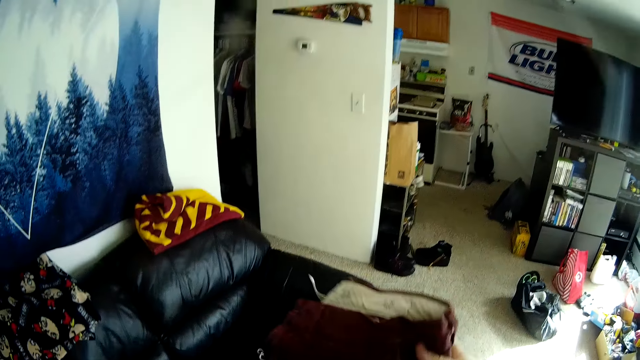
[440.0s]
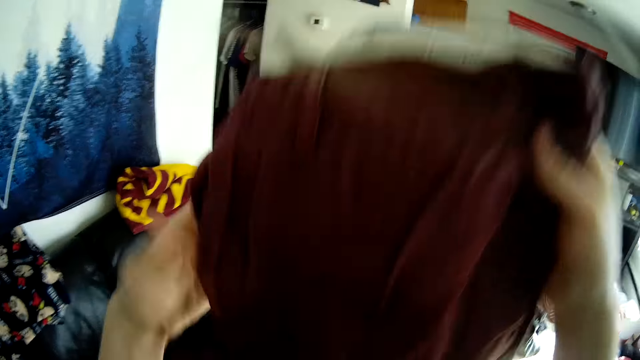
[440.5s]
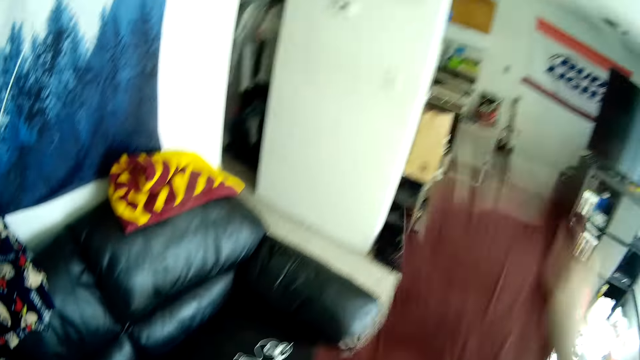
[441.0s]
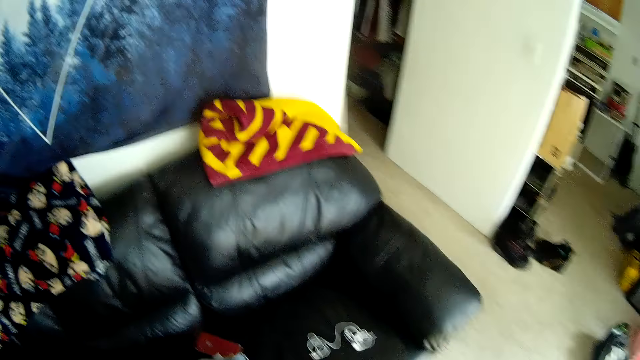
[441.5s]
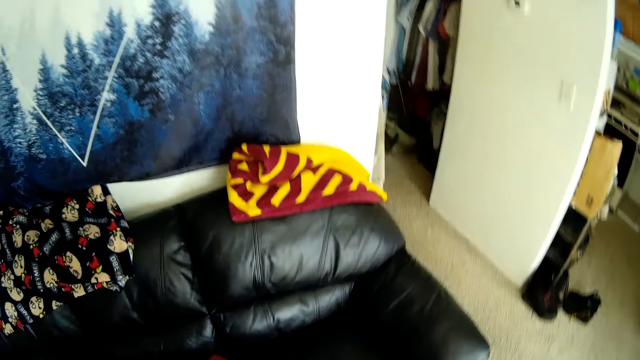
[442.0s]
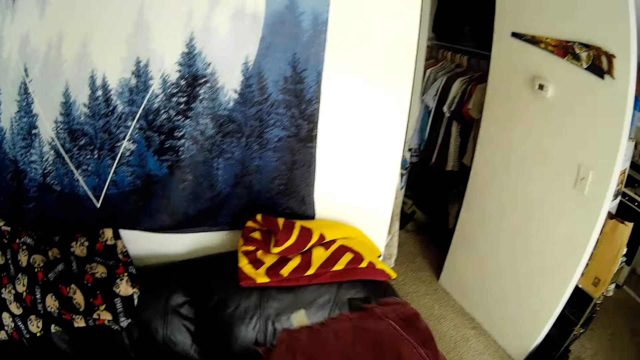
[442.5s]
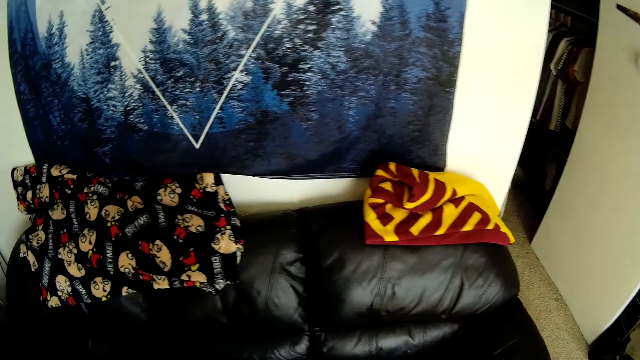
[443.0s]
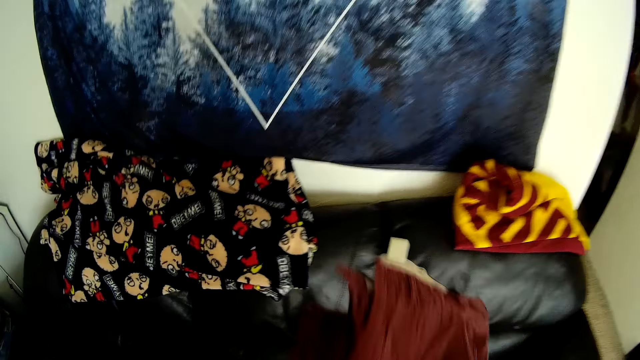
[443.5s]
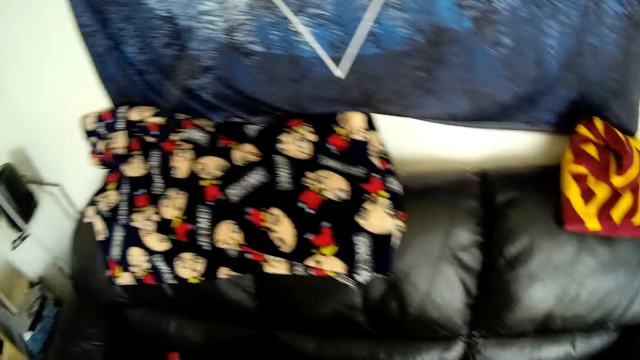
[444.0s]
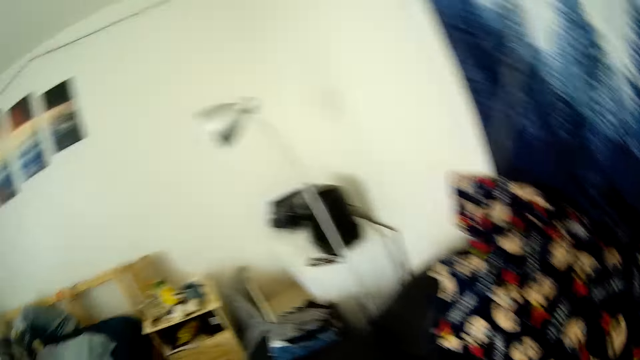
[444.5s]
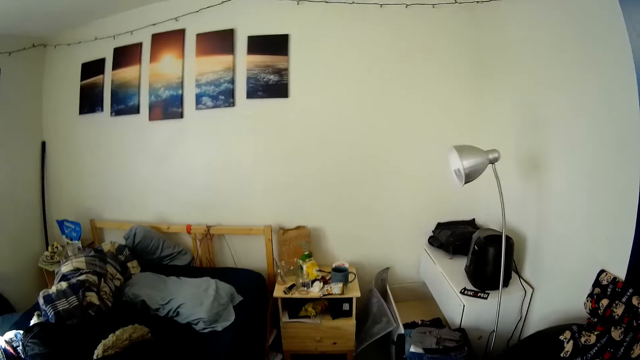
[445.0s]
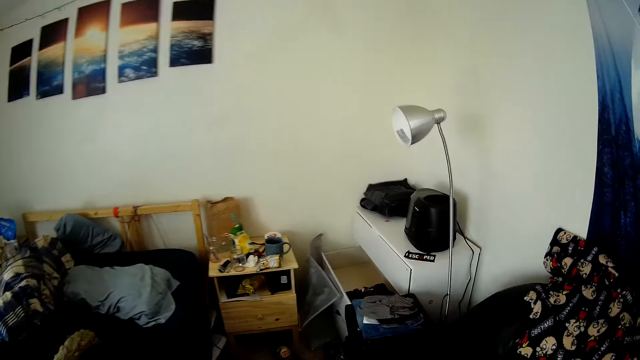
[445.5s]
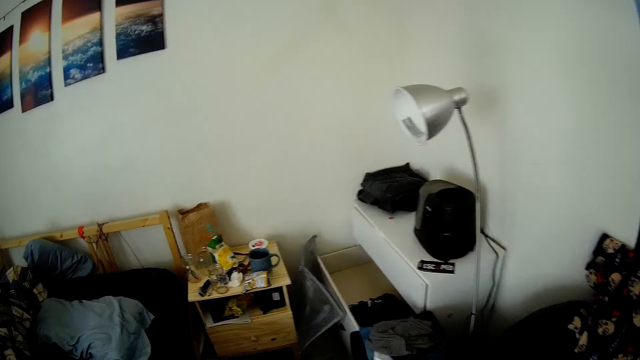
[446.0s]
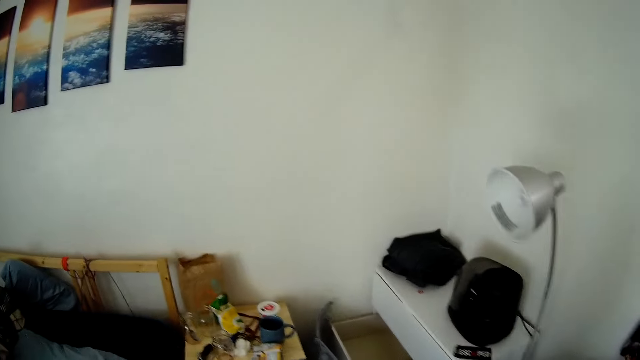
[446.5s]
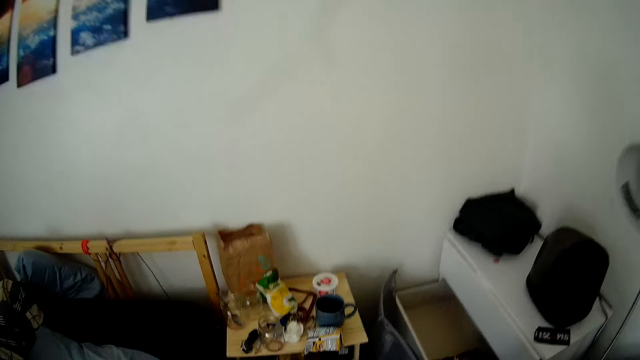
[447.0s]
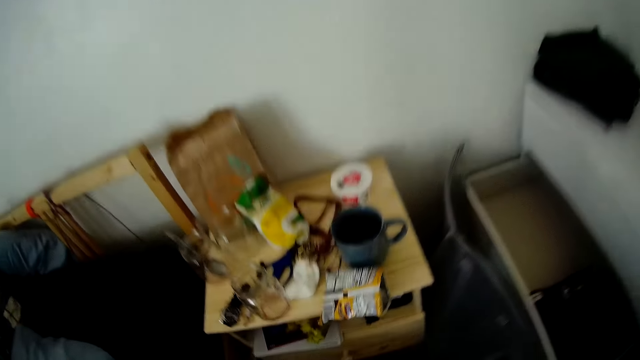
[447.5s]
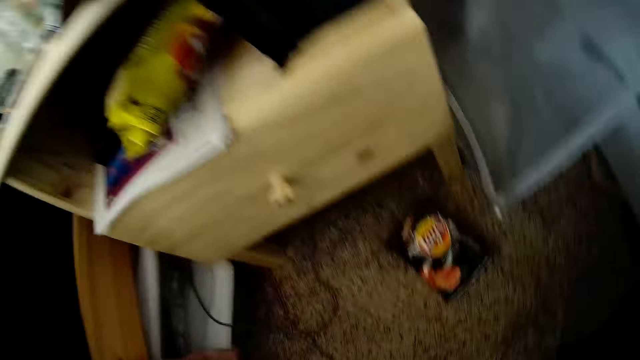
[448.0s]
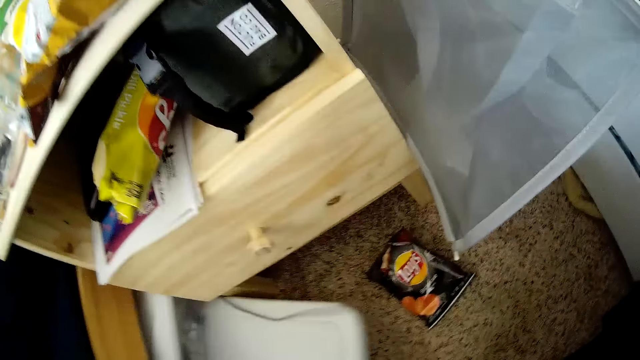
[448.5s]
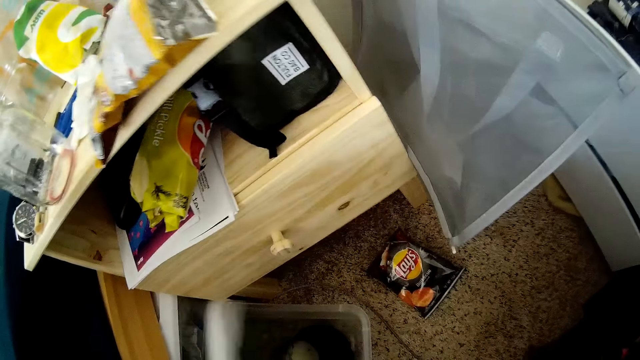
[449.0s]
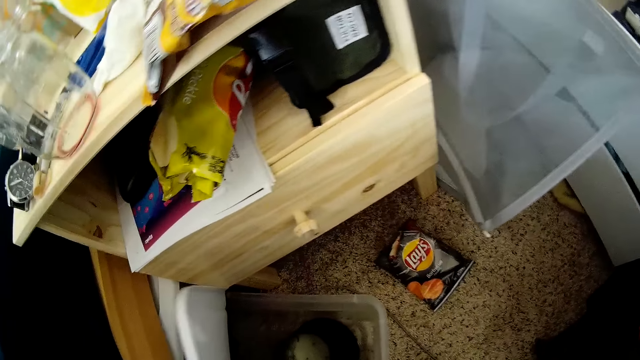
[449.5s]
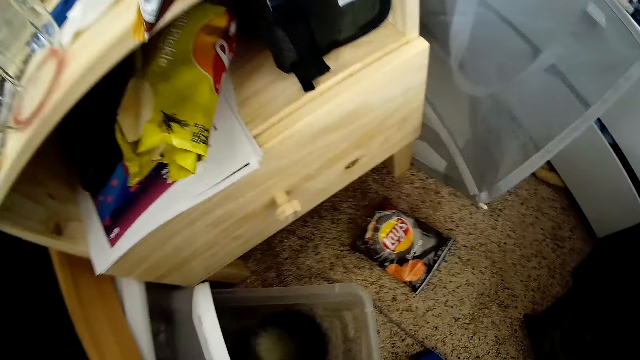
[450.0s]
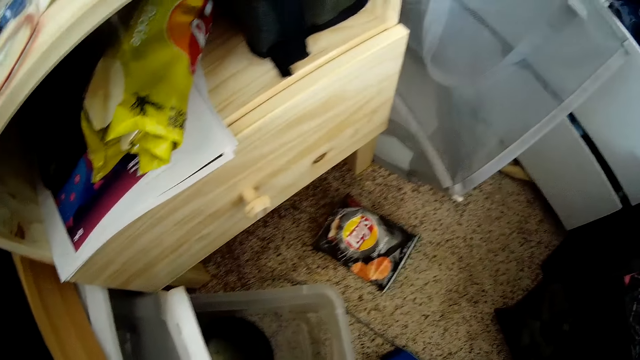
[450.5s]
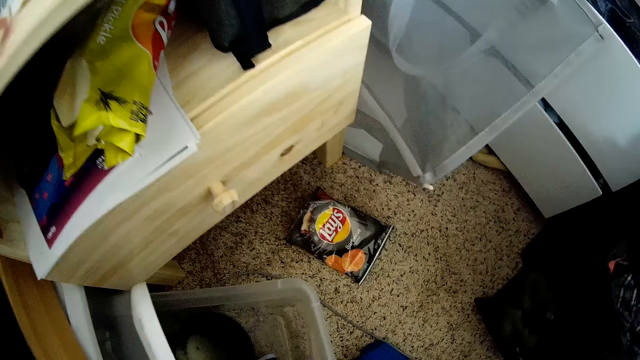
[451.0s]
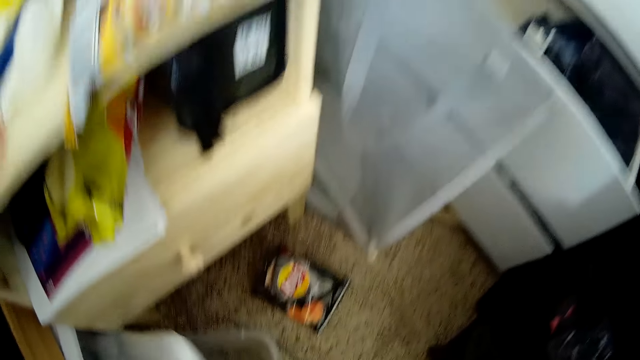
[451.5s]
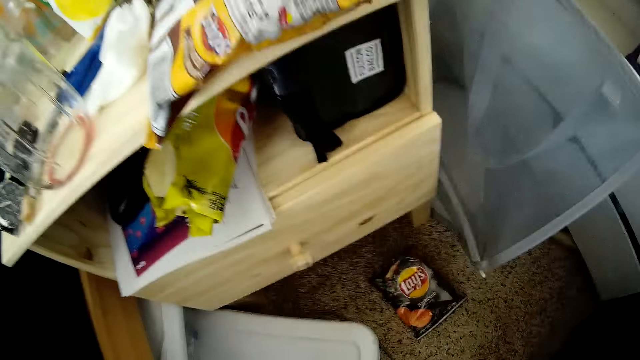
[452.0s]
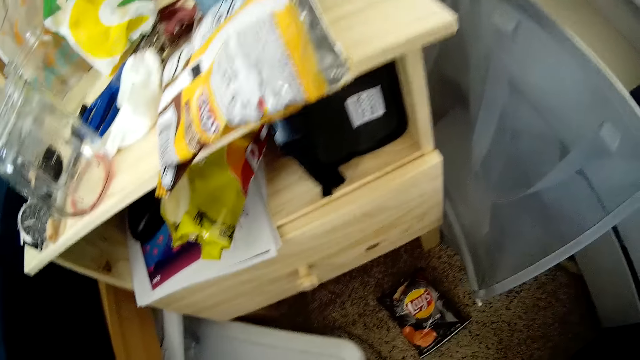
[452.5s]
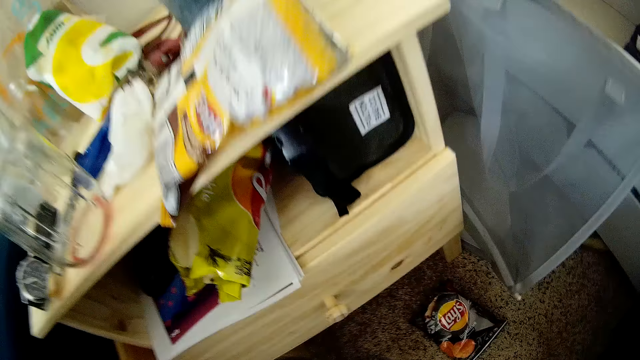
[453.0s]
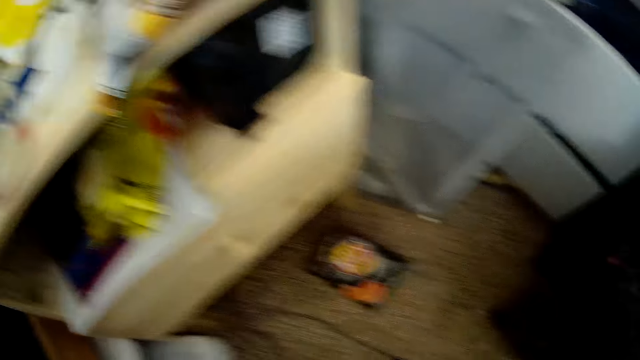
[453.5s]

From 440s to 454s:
The camera wearer turns round the house. They pull a drawer. They open the drawer.

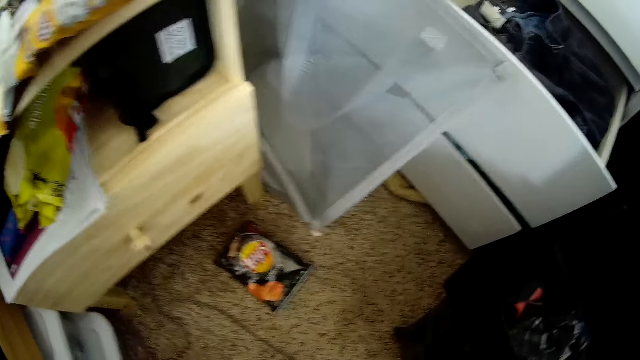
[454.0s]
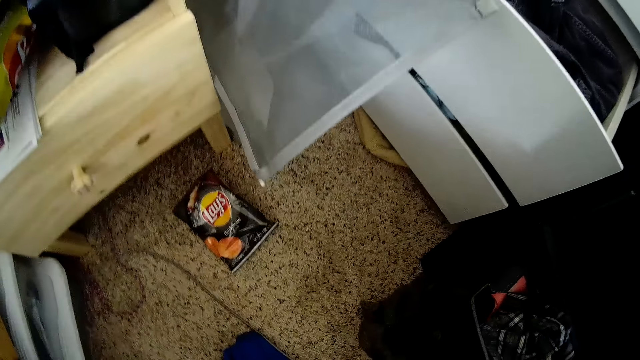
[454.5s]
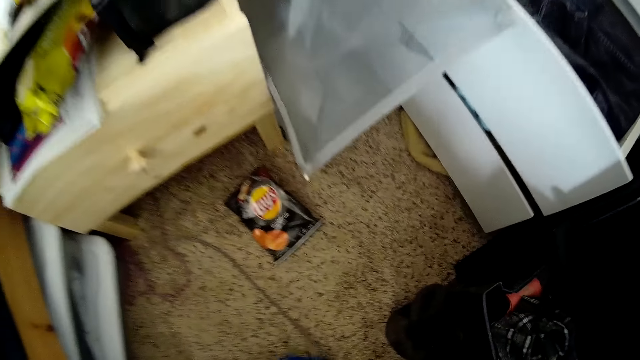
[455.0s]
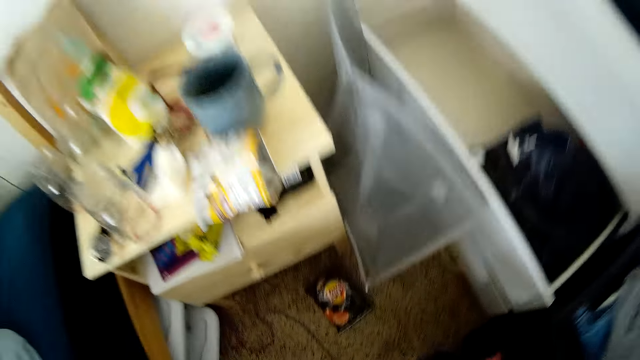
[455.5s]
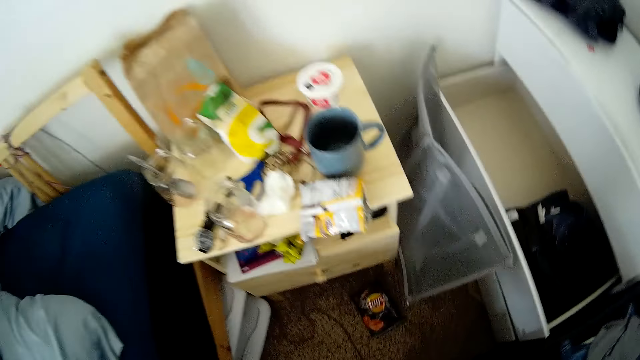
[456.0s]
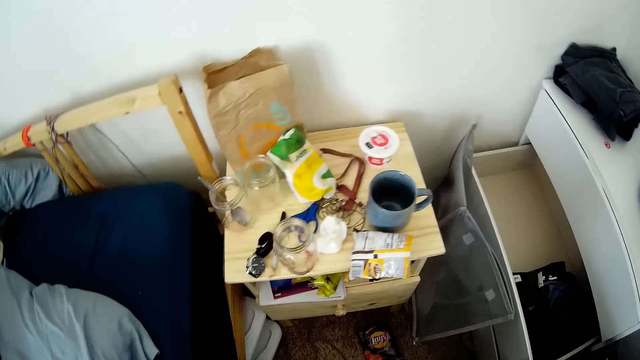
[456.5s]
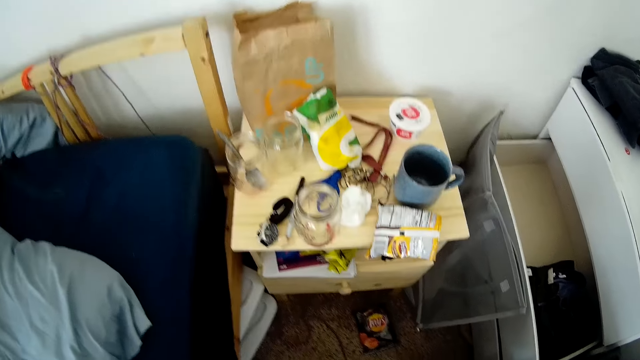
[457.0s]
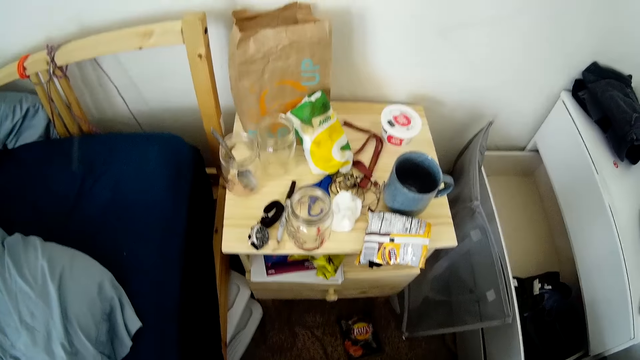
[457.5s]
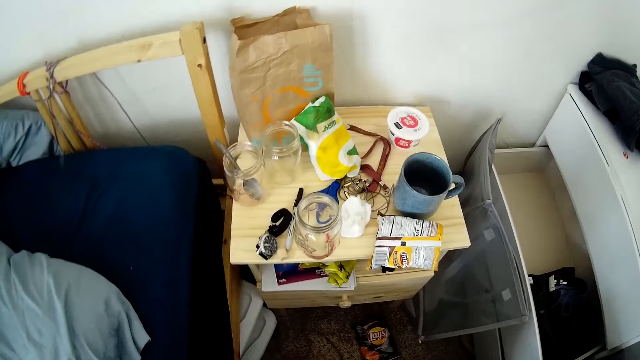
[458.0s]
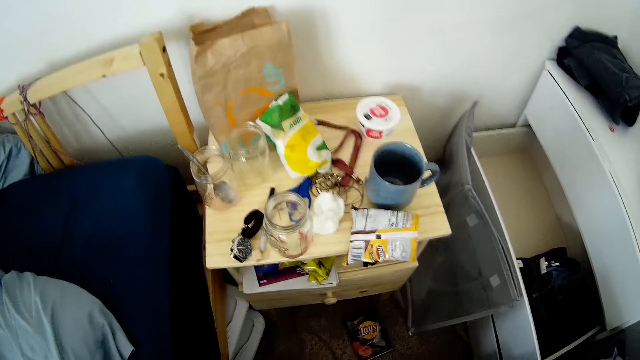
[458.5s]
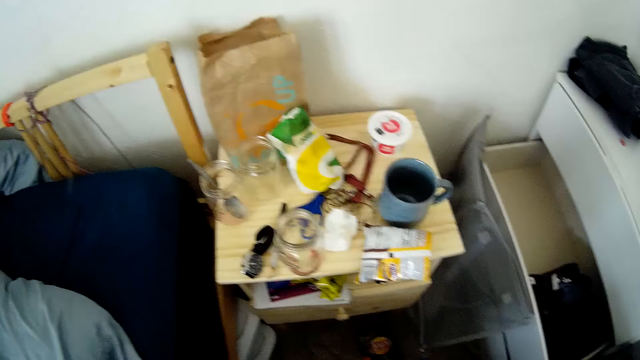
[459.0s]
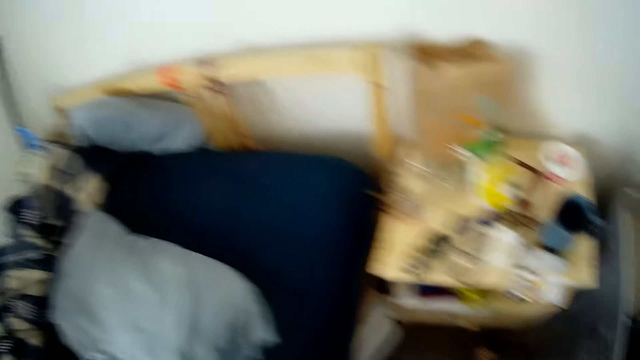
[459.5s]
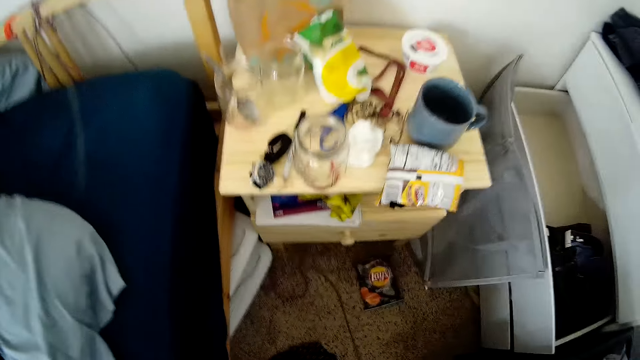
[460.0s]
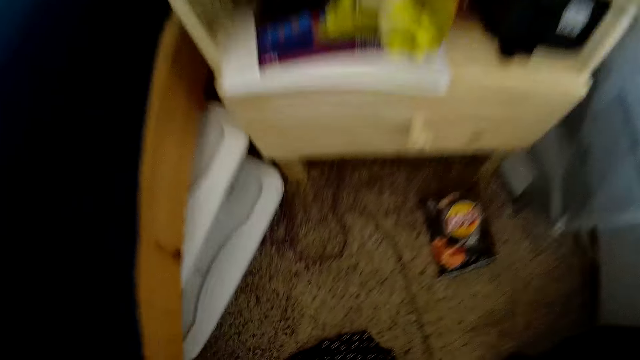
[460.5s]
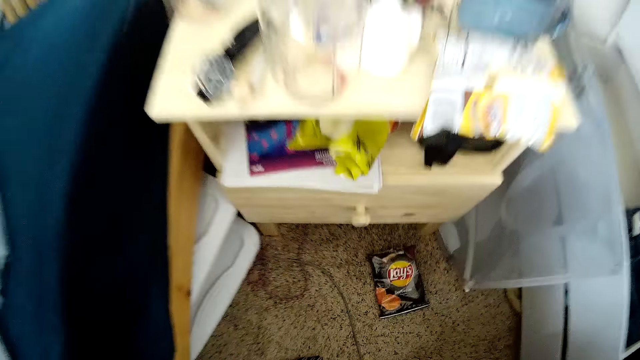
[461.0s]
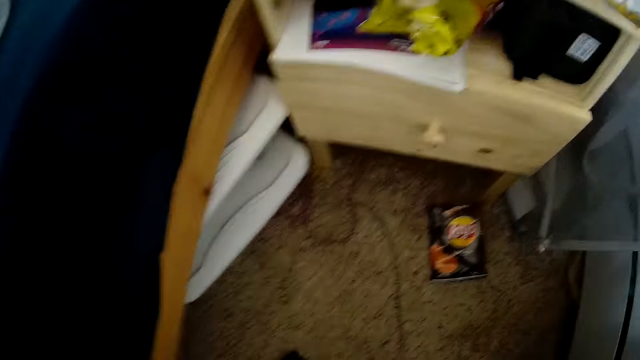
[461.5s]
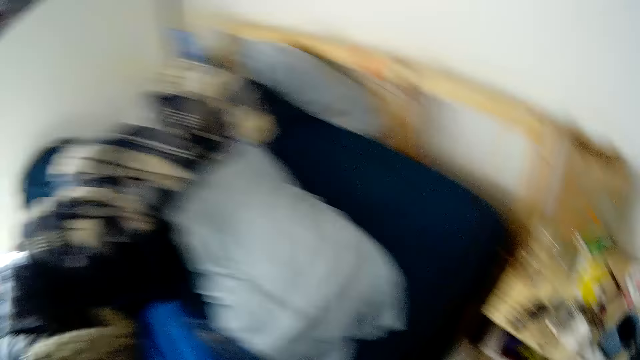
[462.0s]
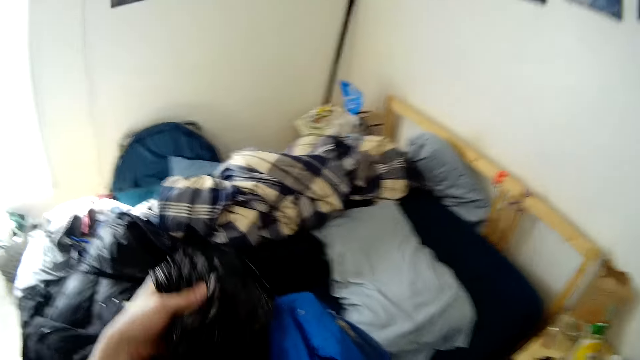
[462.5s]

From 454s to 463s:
The camera wearer raises her head. She bends down.
